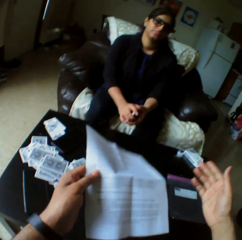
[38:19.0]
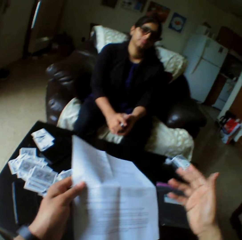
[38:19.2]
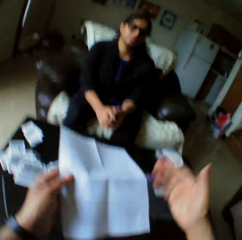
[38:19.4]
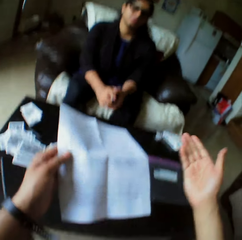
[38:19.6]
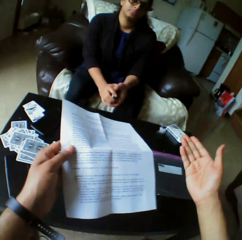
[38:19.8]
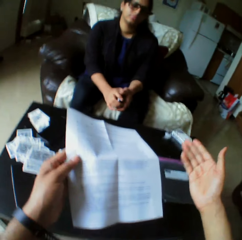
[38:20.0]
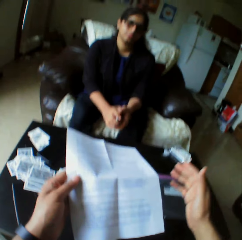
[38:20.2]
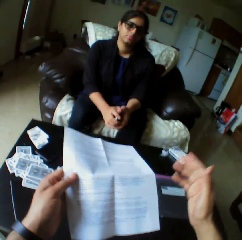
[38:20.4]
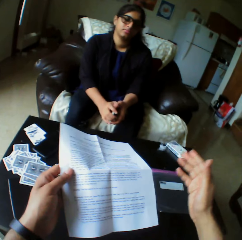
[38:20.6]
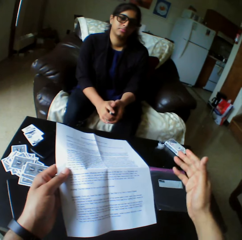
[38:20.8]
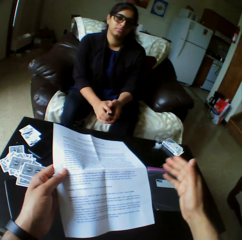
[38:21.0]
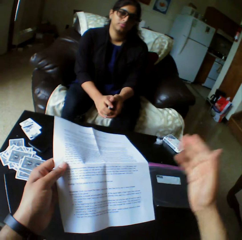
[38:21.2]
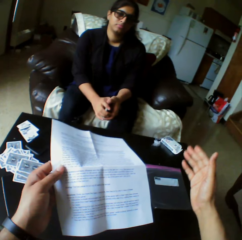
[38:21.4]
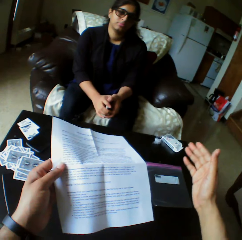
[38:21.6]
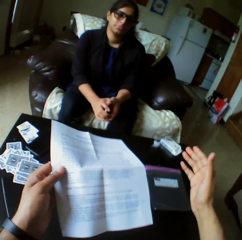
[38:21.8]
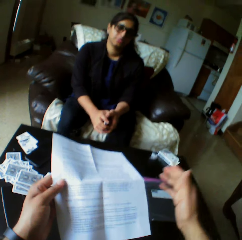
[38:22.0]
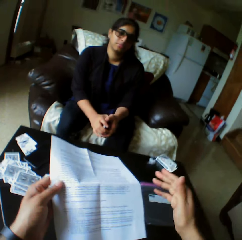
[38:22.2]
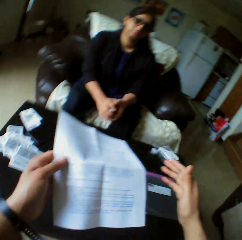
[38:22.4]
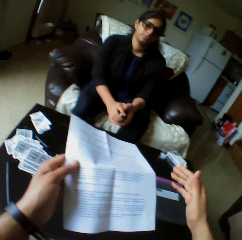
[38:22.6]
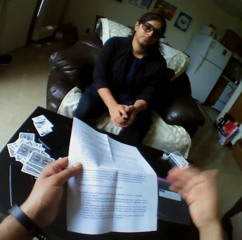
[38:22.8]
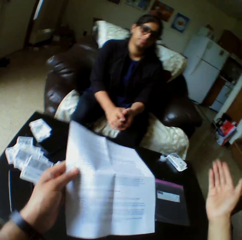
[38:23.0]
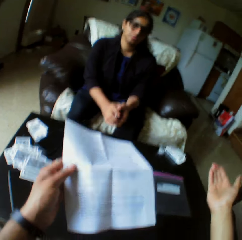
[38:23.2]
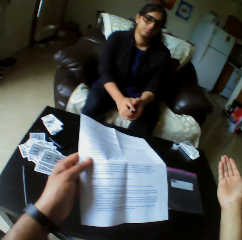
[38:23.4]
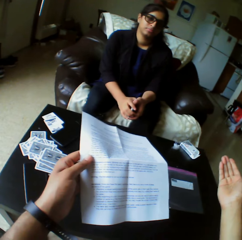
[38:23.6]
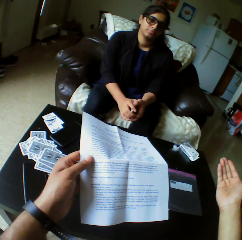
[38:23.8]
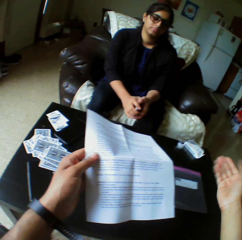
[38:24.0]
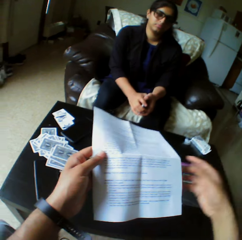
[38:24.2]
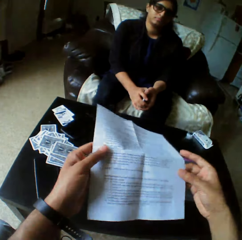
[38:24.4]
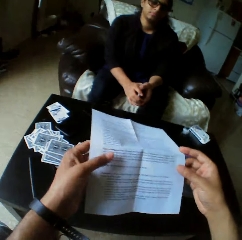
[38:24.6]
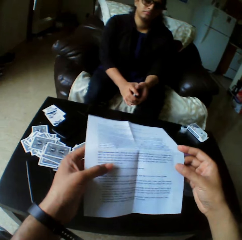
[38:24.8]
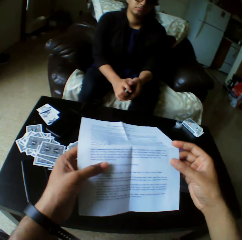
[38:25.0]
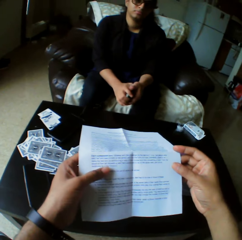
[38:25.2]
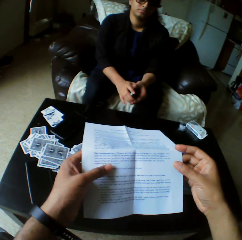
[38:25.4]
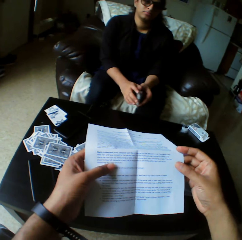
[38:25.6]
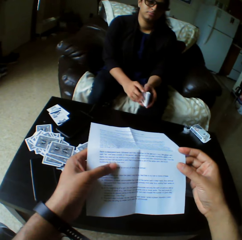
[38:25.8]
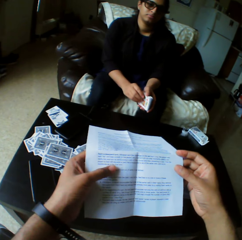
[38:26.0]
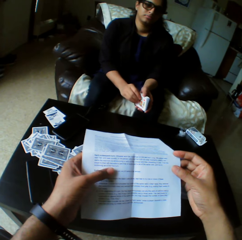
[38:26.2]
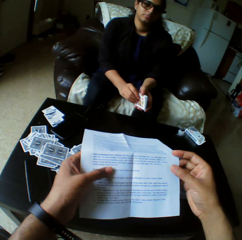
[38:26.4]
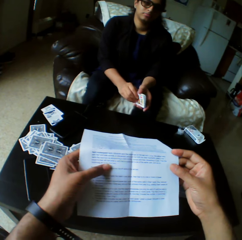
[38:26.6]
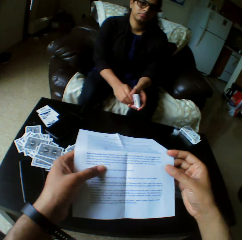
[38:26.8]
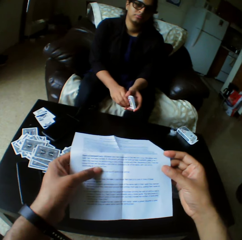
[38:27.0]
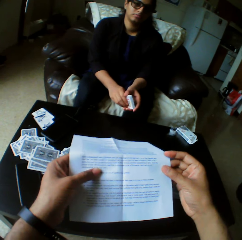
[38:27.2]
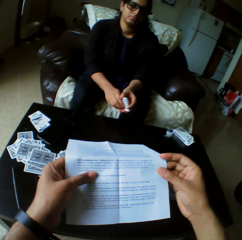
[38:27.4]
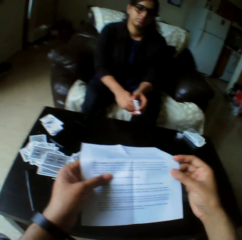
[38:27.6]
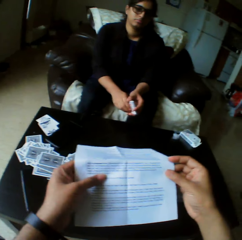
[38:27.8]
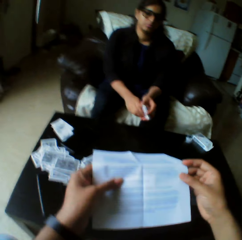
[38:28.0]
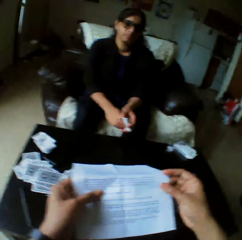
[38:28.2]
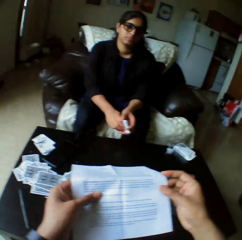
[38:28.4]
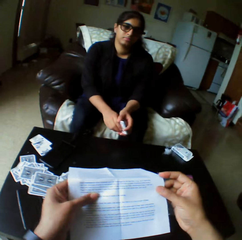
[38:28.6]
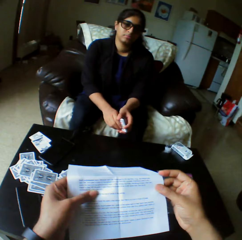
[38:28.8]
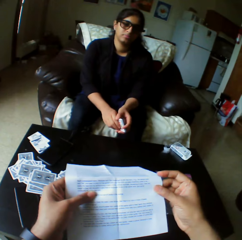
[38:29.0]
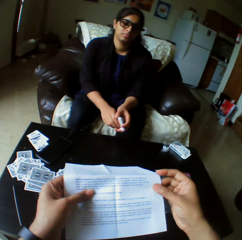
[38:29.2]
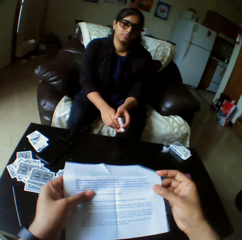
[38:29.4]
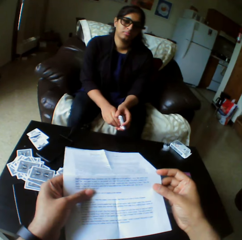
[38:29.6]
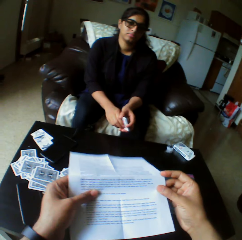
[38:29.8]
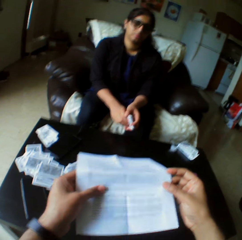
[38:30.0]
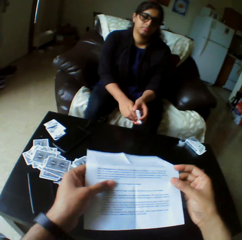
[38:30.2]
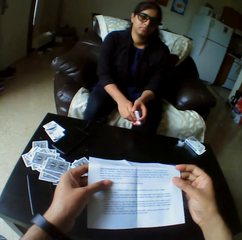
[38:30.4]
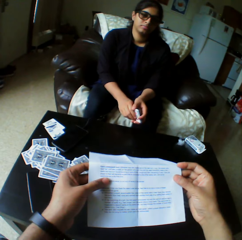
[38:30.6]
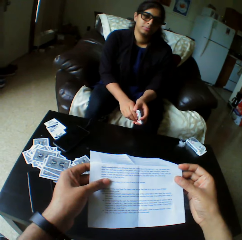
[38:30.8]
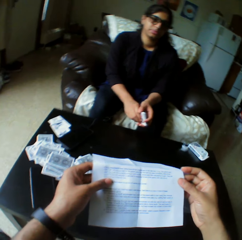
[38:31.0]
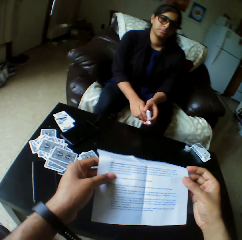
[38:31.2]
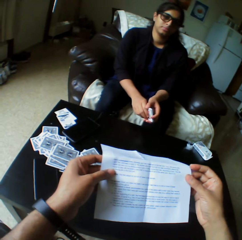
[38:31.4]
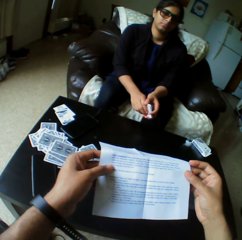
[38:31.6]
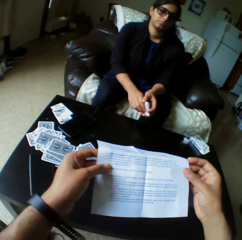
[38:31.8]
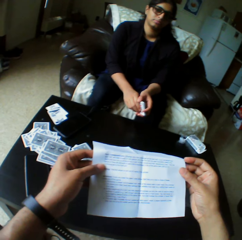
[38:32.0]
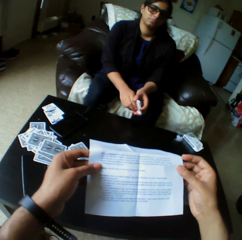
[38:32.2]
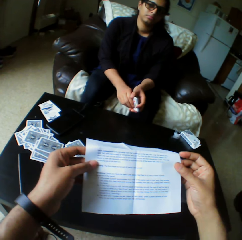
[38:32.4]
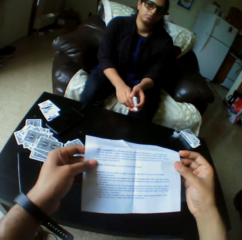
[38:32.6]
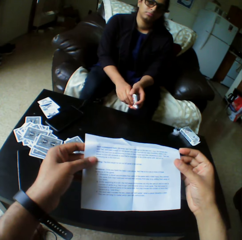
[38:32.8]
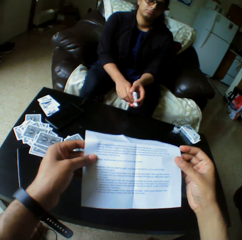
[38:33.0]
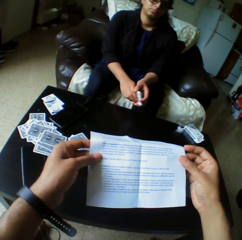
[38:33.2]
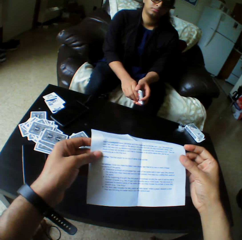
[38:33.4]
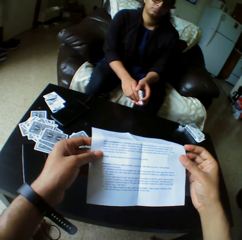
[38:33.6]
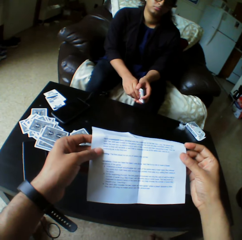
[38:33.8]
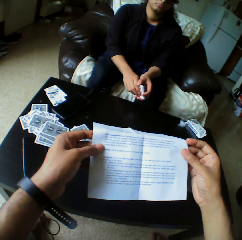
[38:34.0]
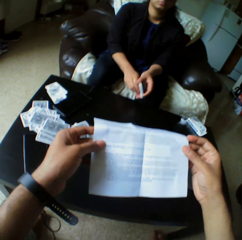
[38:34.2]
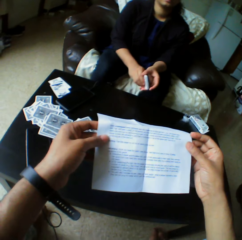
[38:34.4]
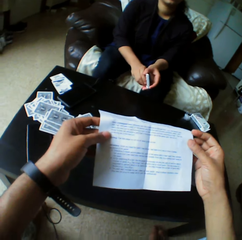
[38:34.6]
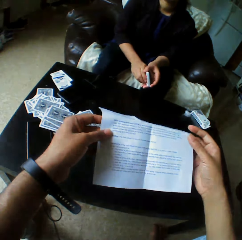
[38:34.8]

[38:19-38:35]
The camera wearer illustrates with his hand. He converses. He touches the piece of paper. He reads on the piece of paper.

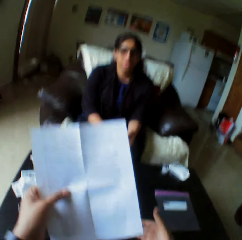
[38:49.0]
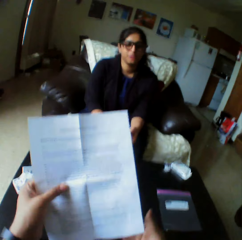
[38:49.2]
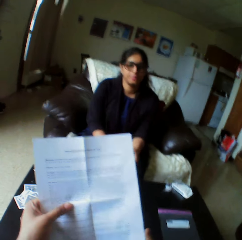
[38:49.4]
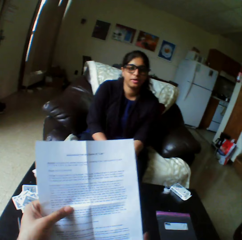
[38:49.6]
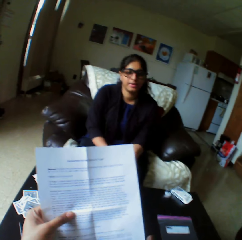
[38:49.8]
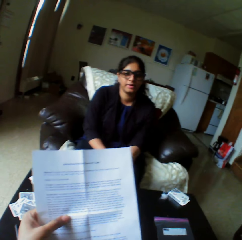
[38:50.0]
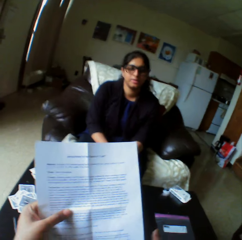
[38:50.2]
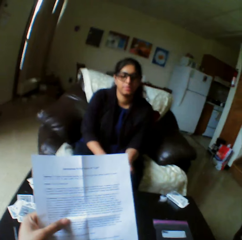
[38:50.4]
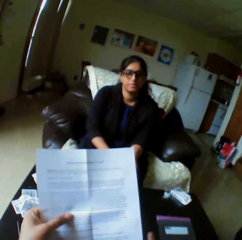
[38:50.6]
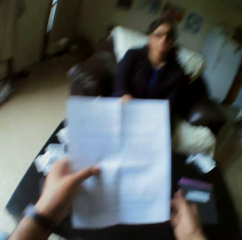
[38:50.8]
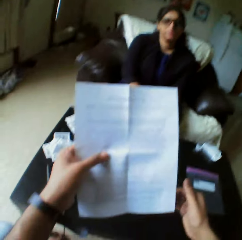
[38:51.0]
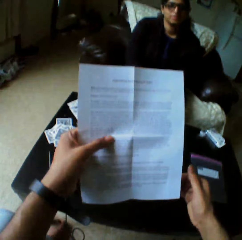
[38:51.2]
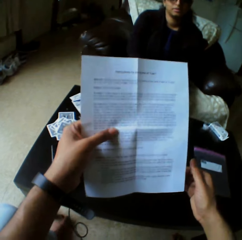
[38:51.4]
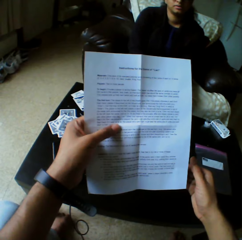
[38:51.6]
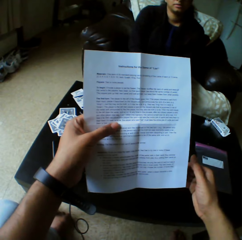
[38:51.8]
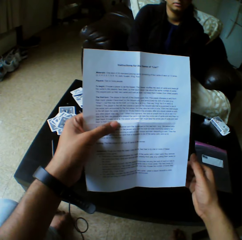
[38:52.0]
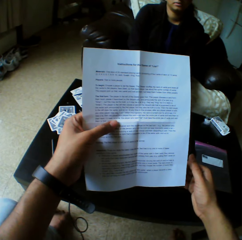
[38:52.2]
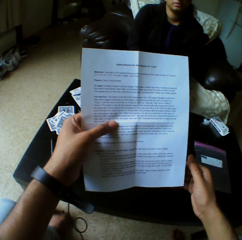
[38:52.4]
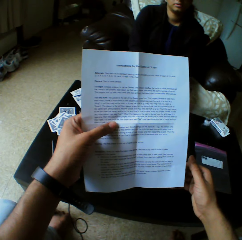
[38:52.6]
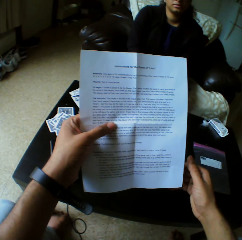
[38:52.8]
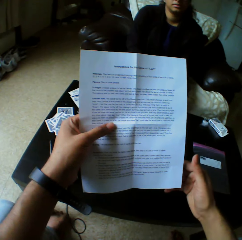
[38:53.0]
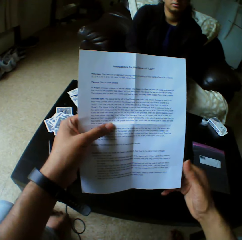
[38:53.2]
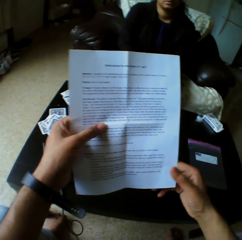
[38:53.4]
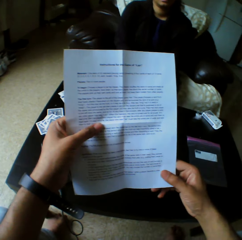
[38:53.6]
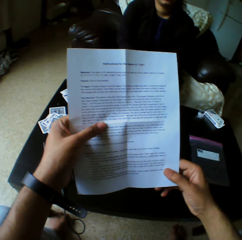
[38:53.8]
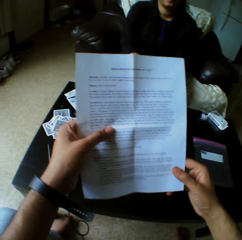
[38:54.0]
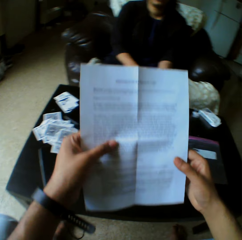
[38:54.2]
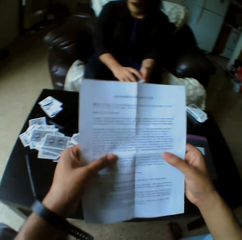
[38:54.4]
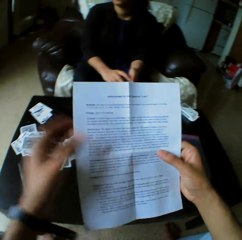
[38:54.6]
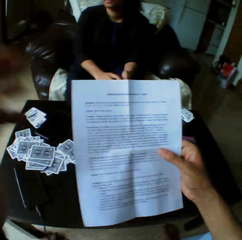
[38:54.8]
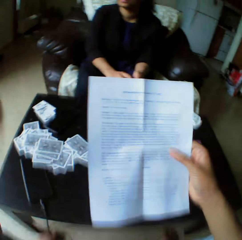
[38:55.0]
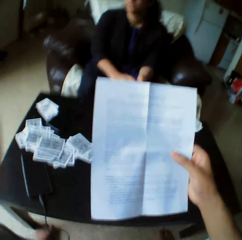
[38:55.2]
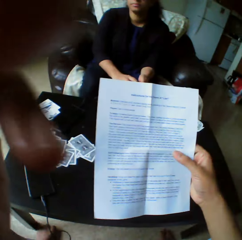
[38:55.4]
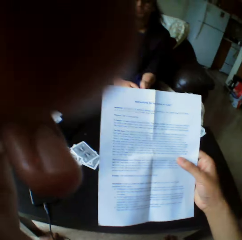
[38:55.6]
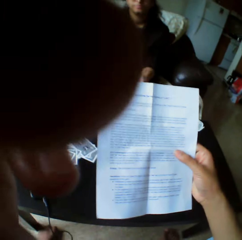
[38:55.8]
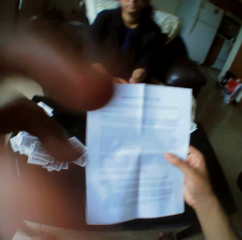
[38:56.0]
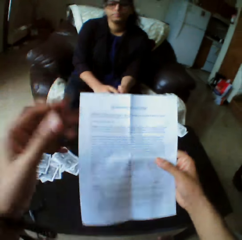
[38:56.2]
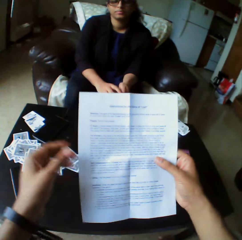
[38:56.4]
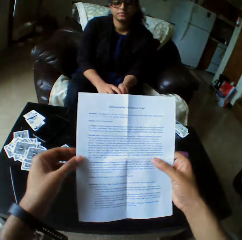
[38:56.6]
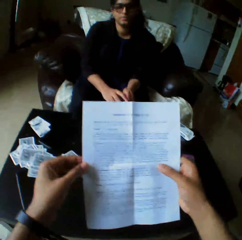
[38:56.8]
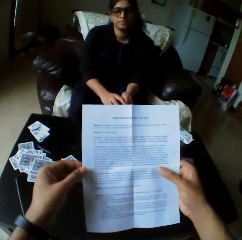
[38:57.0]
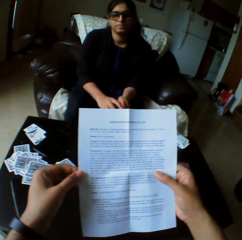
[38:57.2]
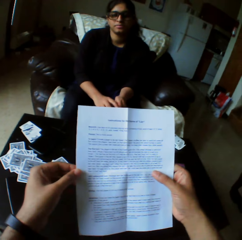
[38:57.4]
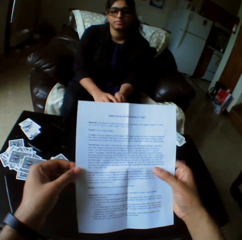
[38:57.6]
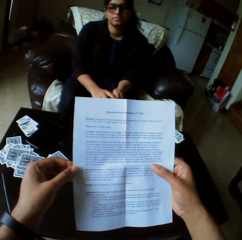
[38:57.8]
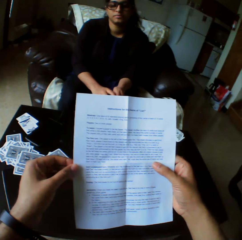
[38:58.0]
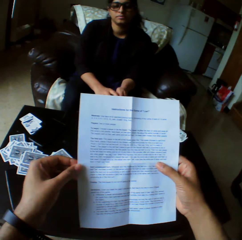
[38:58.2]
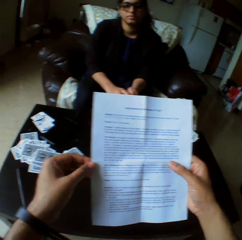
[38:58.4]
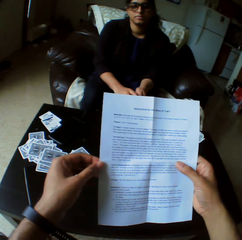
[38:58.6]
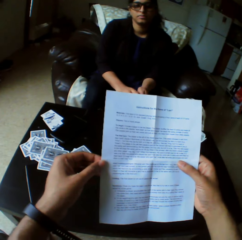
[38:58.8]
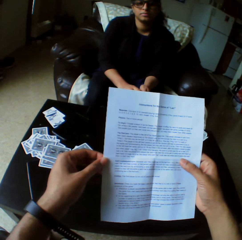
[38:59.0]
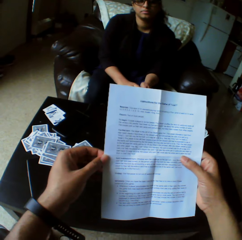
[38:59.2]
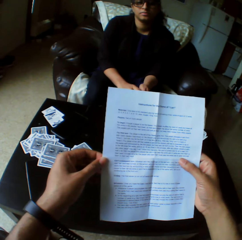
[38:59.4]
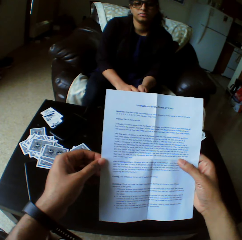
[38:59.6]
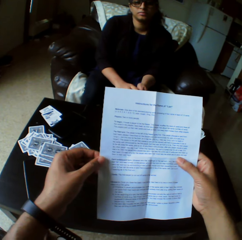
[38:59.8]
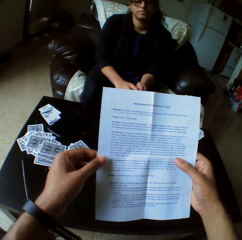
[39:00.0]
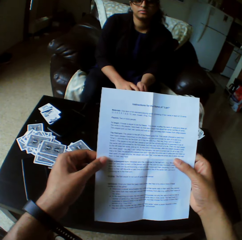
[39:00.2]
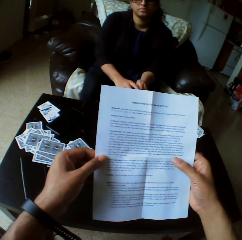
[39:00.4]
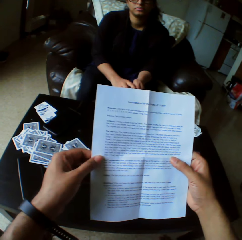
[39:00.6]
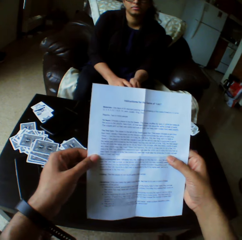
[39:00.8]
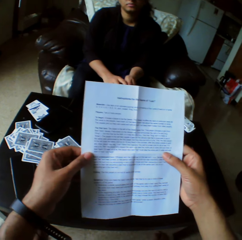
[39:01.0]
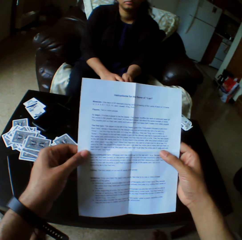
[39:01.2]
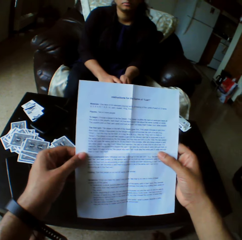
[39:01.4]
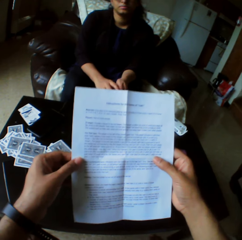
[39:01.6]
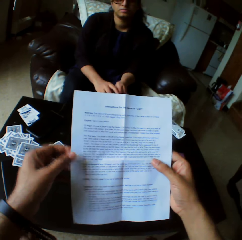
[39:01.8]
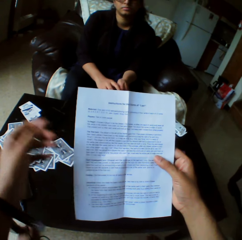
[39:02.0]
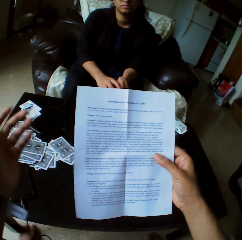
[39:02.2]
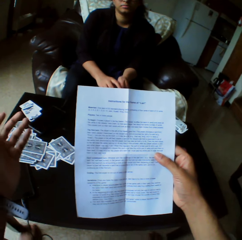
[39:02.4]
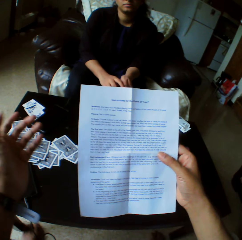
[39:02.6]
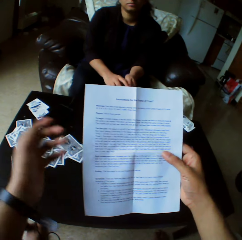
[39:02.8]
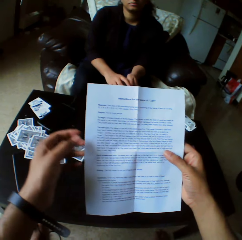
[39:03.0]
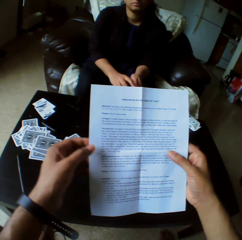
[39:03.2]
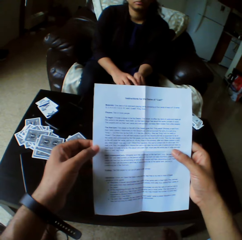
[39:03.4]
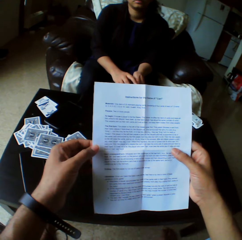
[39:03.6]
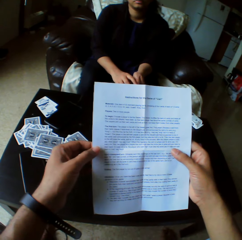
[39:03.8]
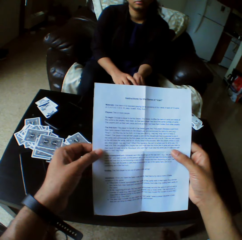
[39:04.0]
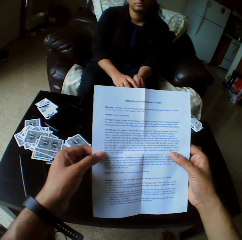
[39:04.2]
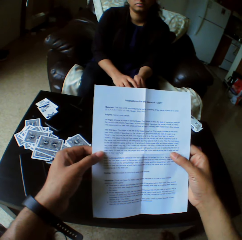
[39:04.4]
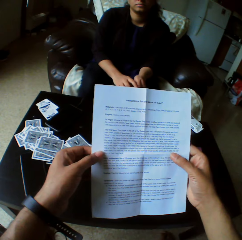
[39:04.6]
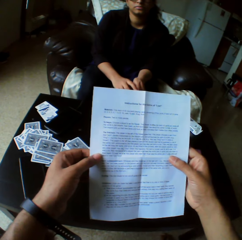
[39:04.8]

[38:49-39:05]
A lady converses with the camera wearer. The camera wearer adjusts the camera with his left hand. He raises up his hand. He puts down his hand. He reads on the piece of paper.
